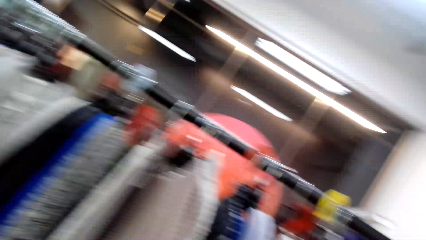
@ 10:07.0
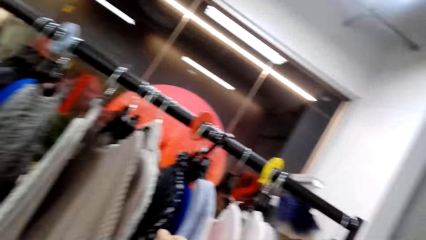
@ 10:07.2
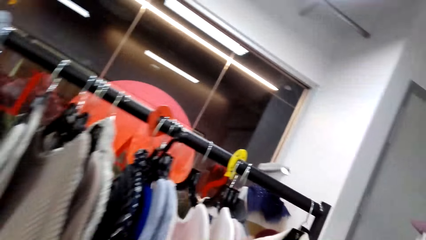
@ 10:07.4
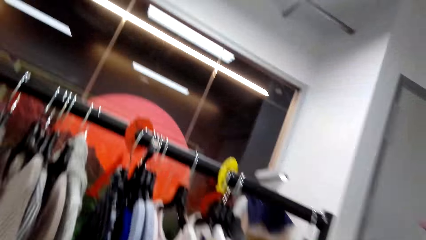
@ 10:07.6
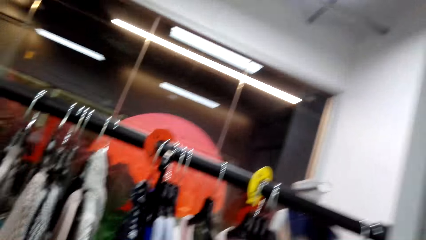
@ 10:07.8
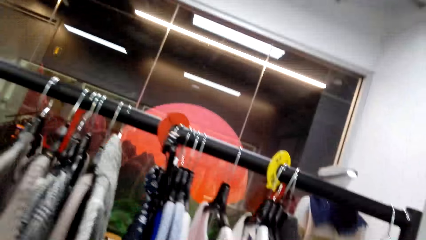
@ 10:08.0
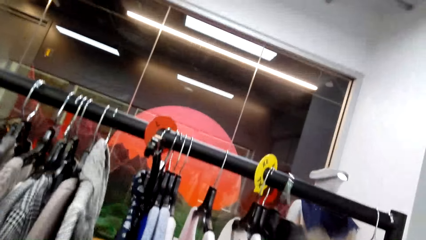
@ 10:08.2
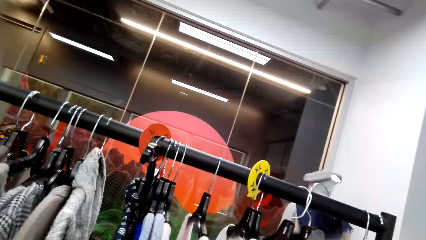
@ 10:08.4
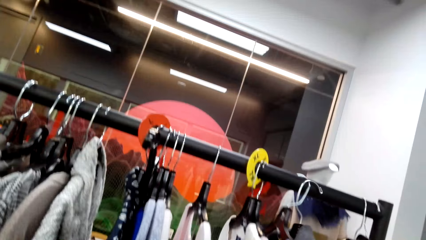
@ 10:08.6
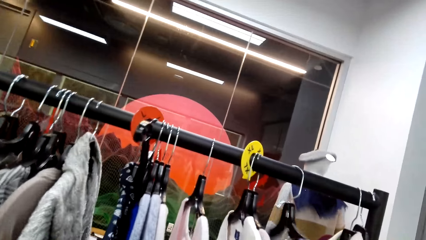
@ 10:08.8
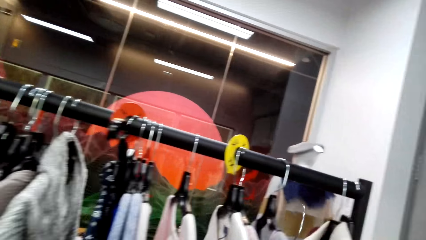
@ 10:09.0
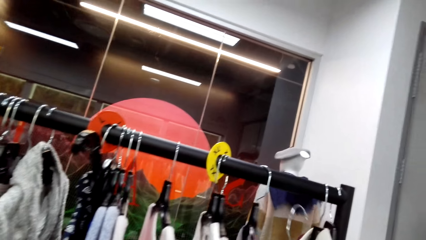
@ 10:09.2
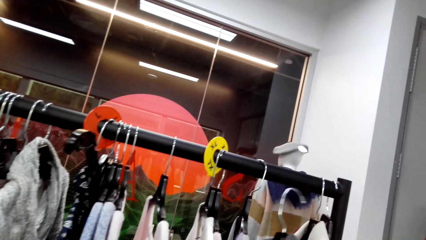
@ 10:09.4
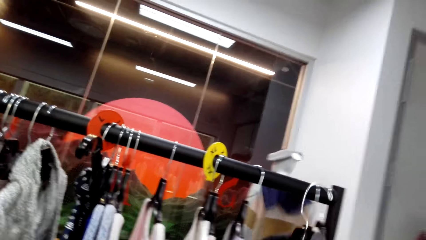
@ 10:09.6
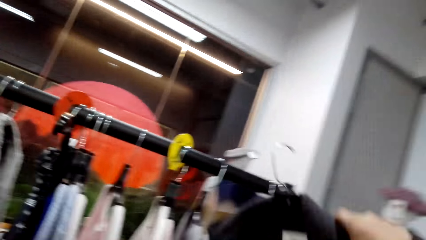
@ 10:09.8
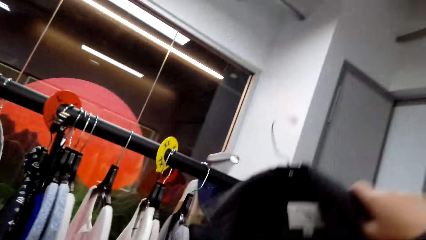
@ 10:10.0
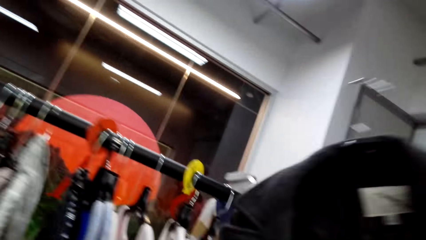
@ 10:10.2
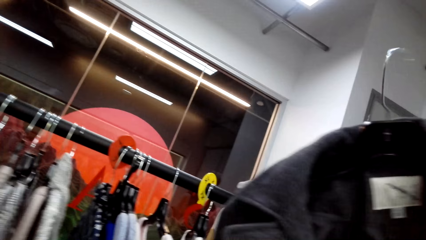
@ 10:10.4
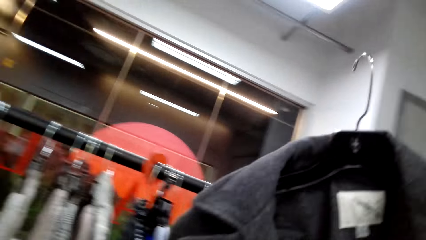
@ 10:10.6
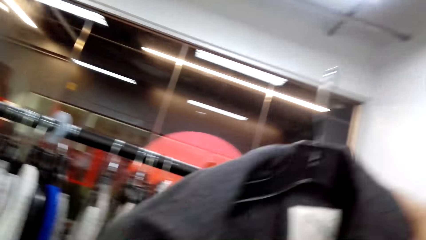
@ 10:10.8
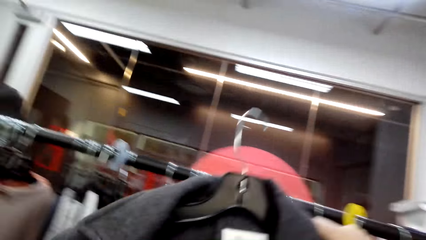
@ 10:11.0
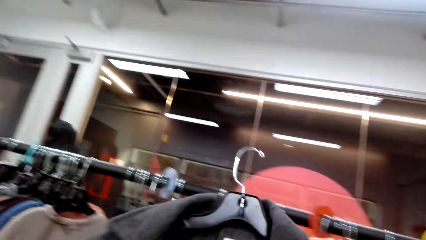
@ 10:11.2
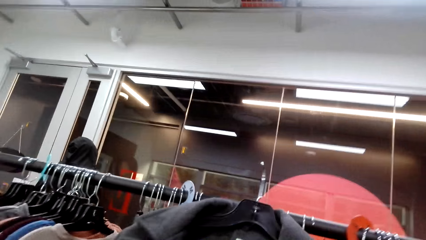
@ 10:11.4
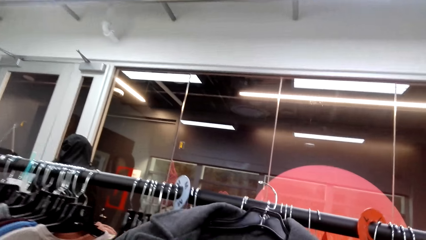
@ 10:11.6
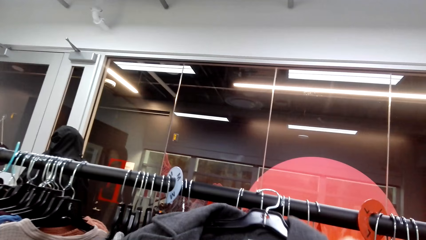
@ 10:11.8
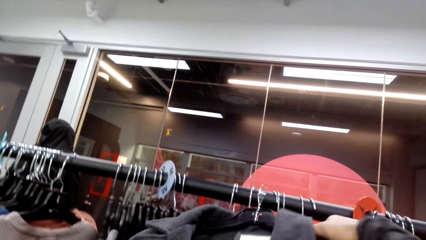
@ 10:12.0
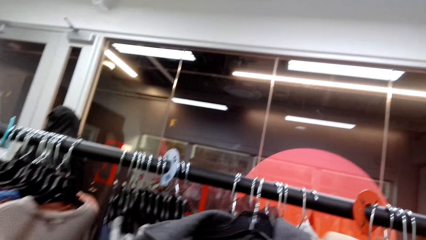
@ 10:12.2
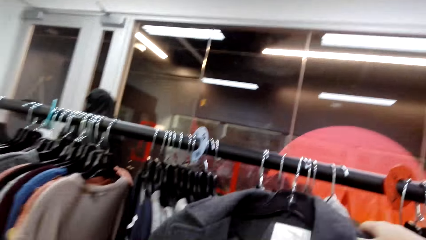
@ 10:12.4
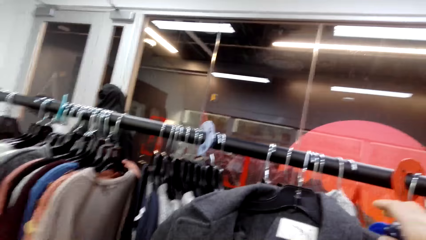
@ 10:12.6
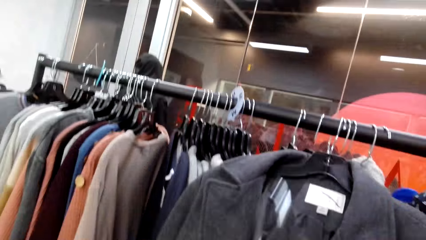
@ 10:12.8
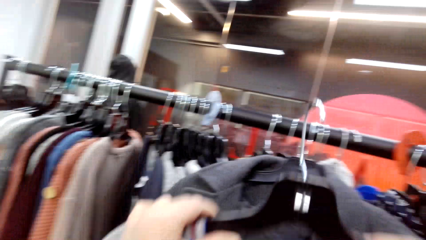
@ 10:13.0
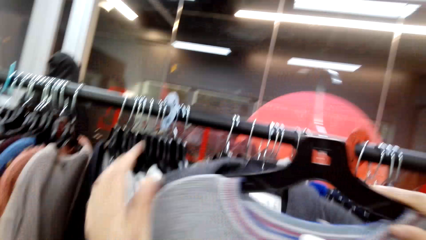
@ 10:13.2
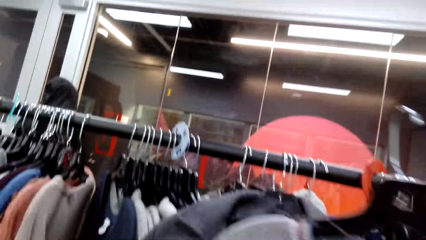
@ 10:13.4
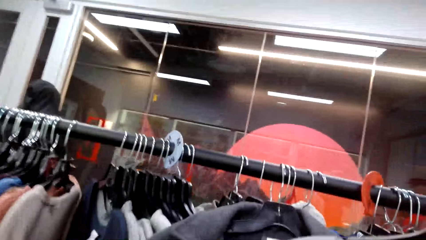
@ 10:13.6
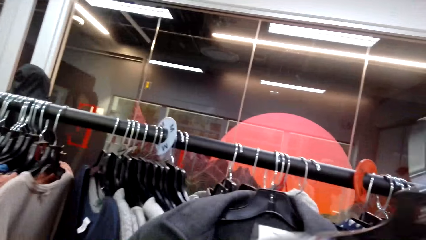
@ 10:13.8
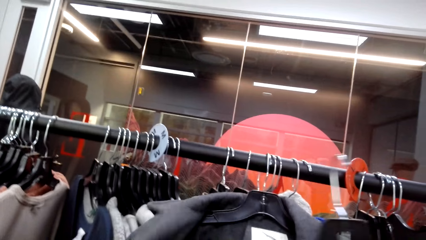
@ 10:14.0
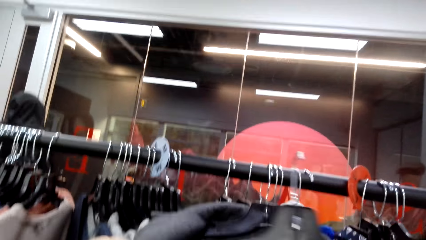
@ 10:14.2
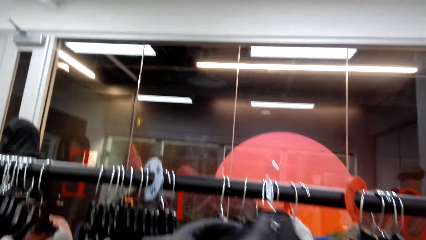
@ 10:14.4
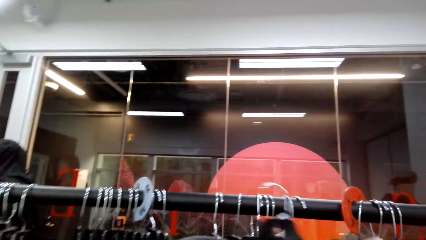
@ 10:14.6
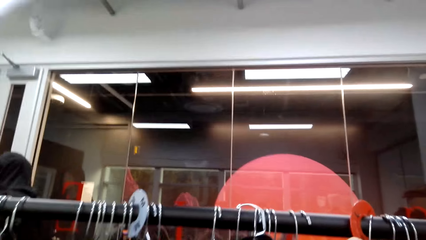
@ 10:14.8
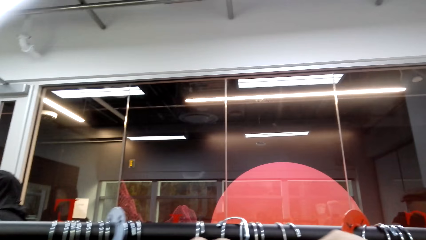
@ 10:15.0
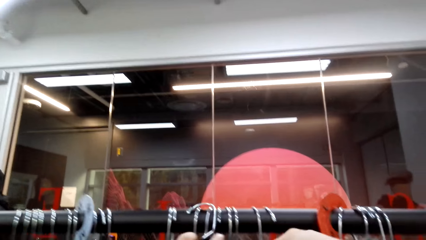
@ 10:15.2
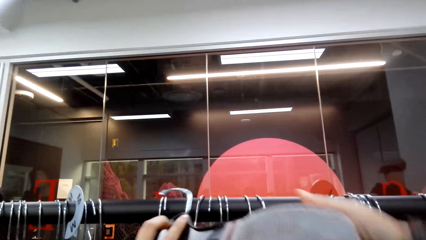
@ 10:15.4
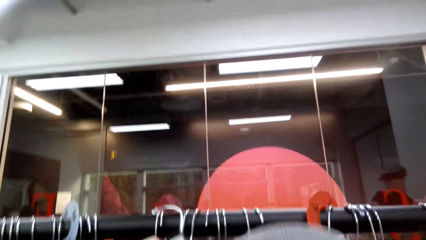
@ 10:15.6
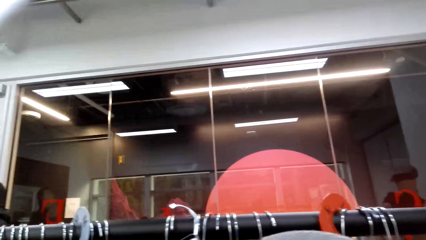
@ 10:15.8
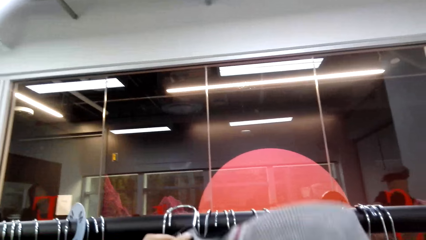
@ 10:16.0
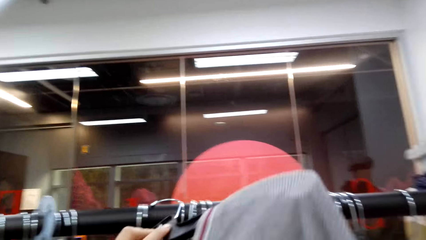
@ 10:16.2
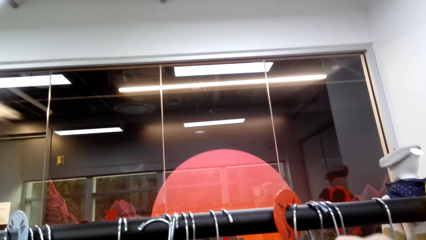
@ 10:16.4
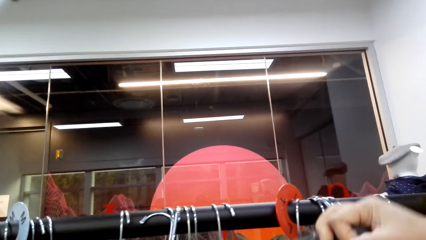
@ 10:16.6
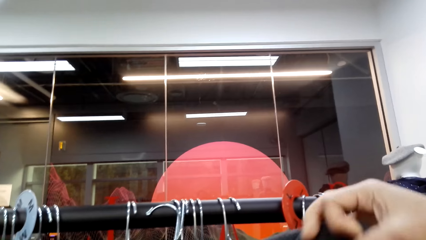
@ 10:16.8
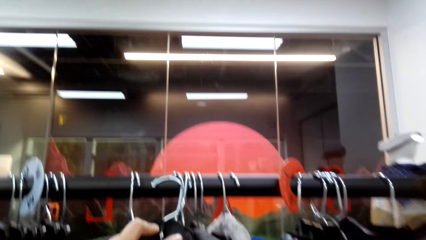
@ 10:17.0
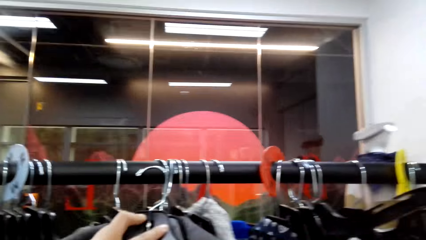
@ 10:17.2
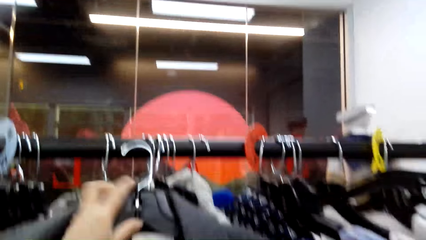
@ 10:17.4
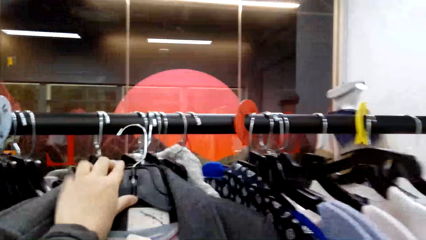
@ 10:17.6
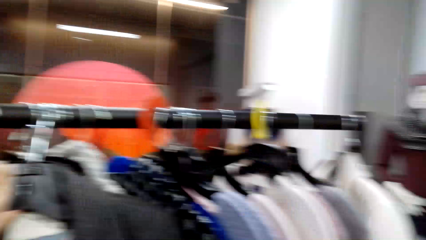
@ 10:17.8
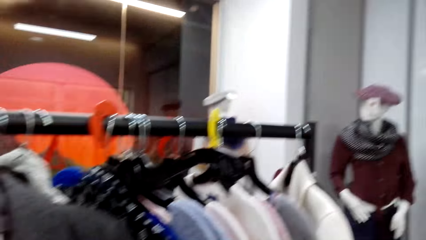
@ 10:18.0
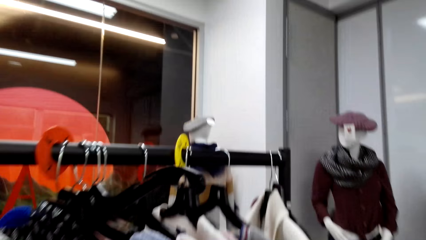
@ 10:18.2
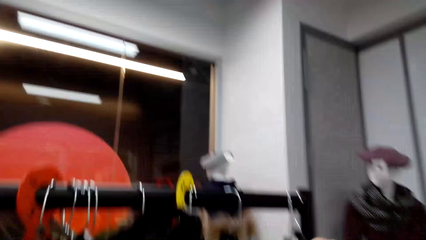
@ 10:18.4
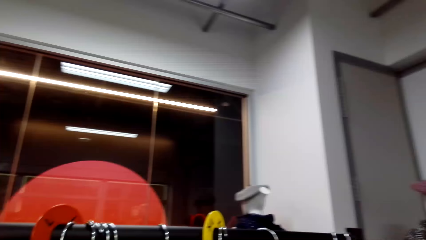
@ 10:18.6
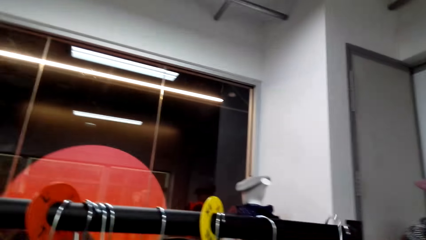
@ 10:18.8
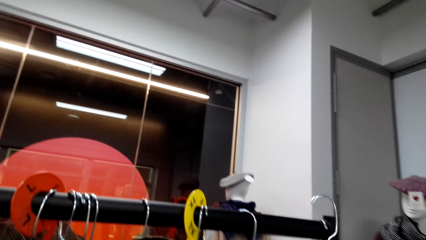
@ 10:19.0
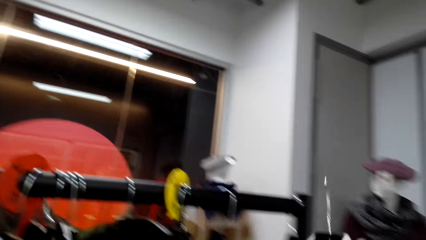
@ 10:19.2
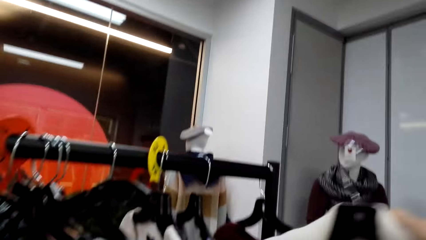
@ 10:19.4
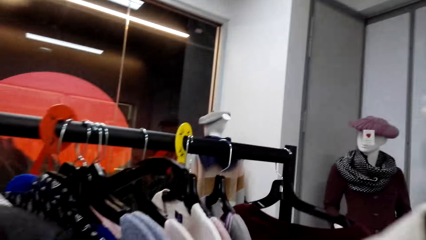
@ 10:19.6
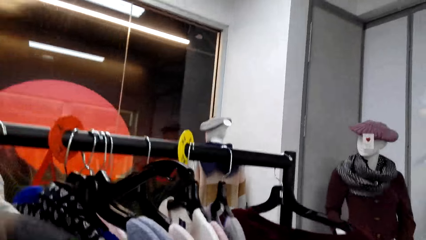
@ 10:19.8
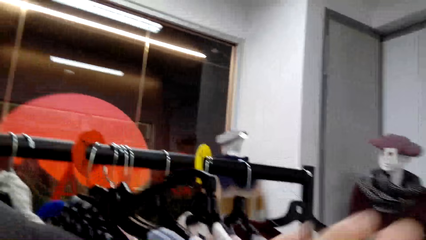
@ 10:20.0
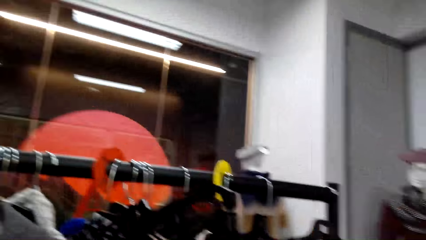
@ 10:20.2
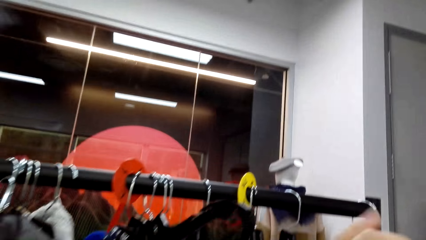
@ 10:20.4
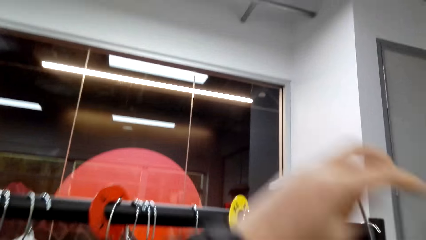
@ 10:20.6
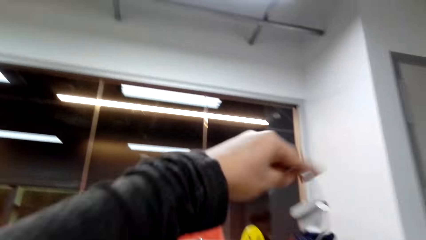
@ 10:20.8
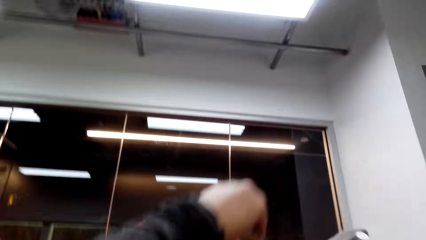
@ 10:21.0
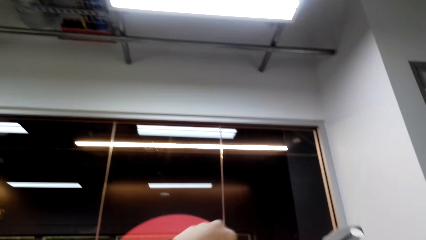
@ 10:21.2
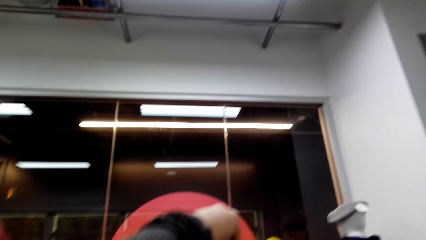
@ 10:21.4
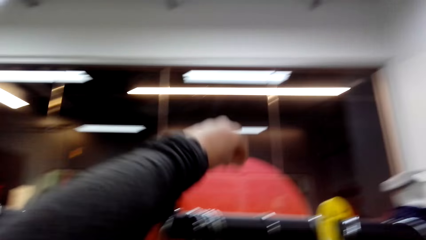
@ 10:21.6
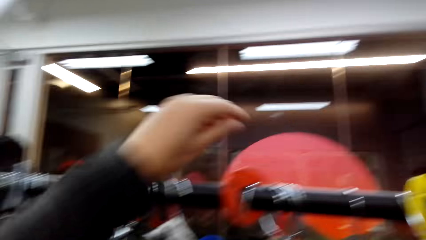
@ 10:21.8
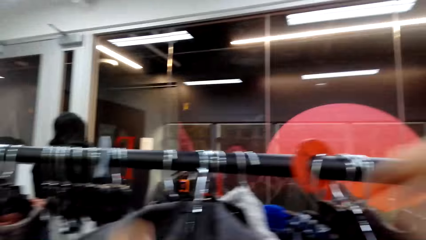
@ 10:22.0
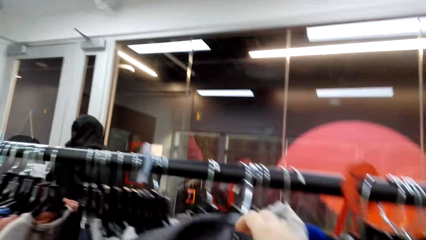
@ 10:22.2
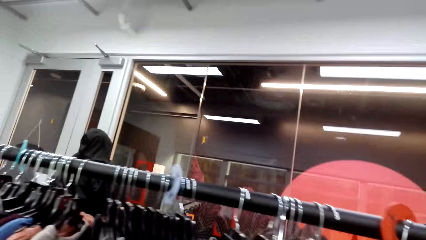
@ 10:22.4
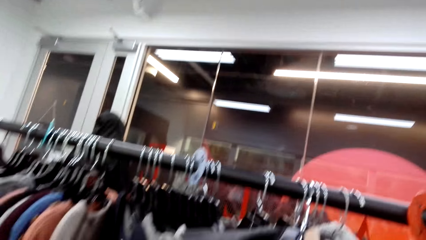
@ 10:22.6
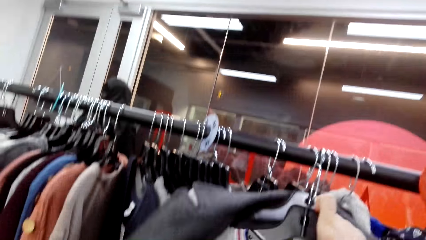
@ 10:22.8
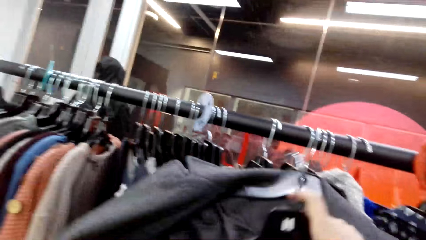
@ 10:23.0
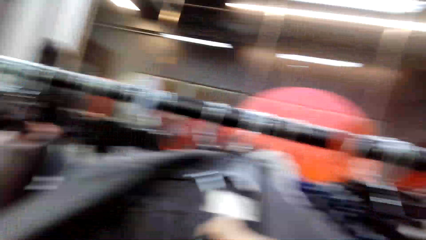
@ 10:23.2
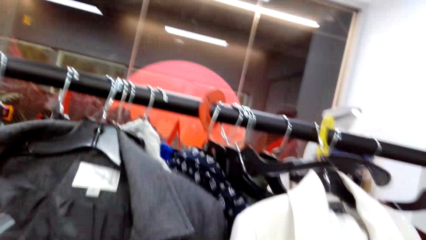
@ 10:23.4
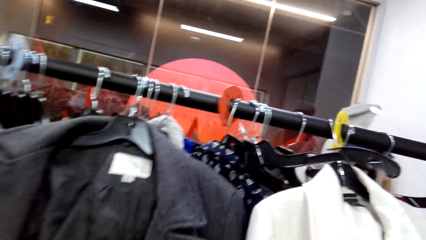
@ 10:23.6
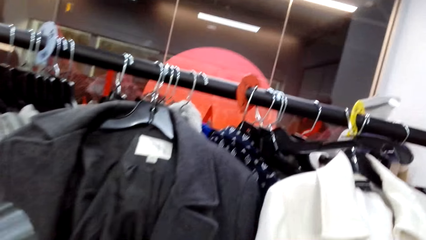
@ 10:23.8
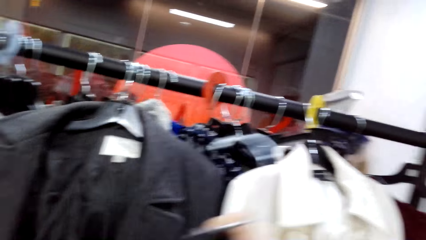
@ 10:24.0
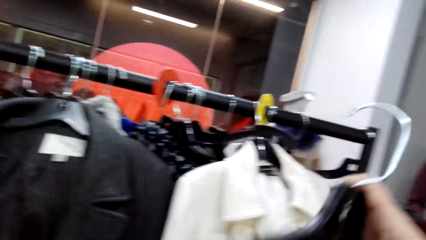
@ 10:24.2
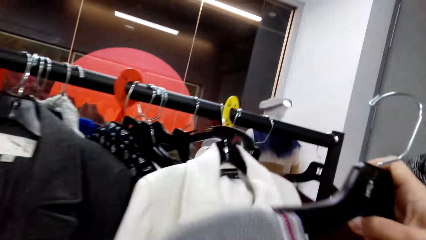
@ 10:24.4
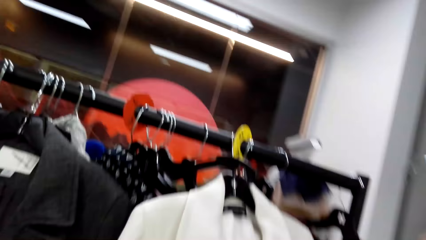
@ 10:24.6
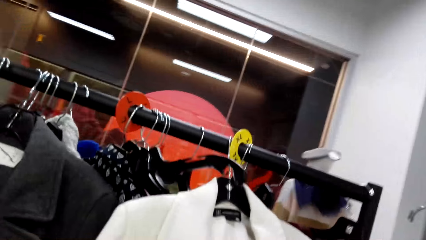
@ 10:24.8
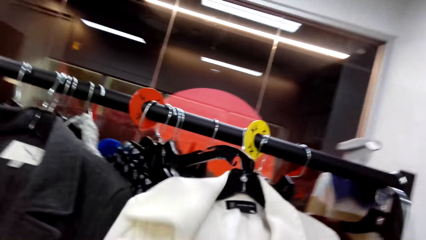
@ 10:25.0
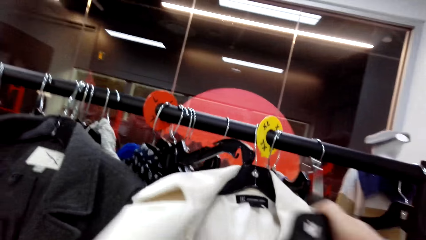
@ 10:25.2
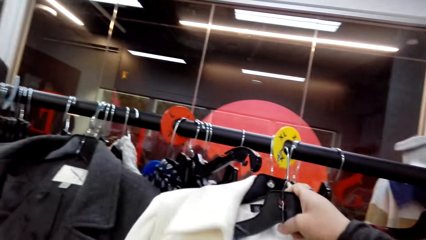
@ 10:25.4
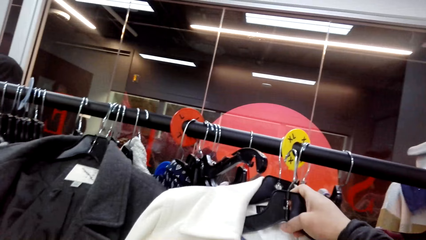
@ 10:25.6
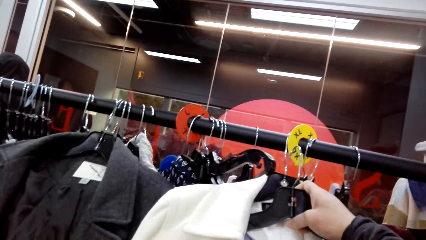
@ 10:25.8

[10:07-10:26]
The camera wearer picks up apparel. They lift the apparel. They look at a trench coat. They hang the apparel on a display stand. They lift the apparel, touch the apparel and lift the apparel. They lift a hand. They touch the apparel and lift the apparel.
